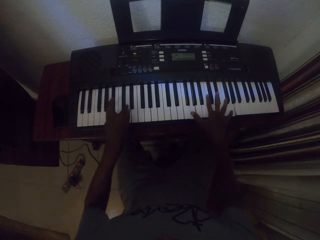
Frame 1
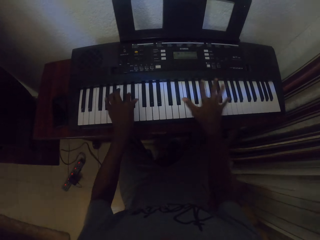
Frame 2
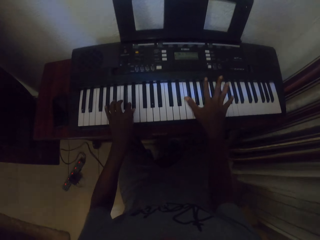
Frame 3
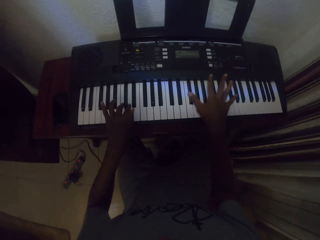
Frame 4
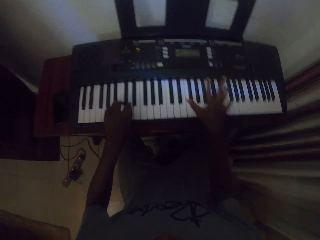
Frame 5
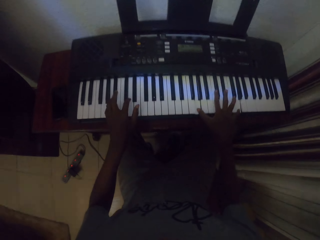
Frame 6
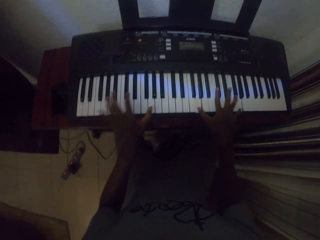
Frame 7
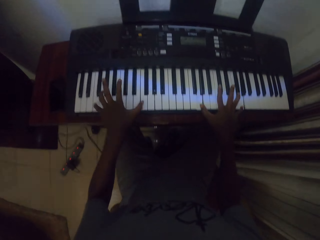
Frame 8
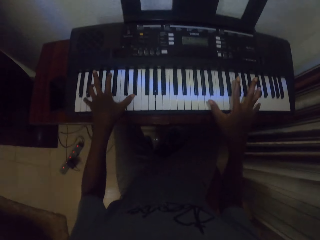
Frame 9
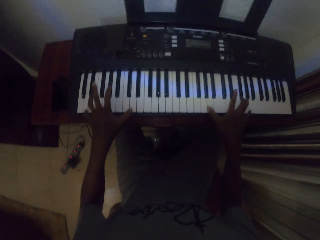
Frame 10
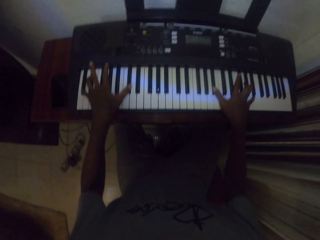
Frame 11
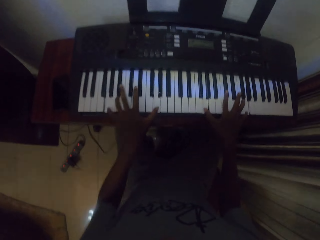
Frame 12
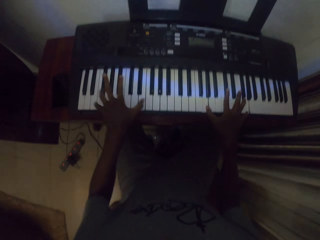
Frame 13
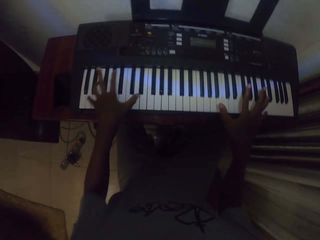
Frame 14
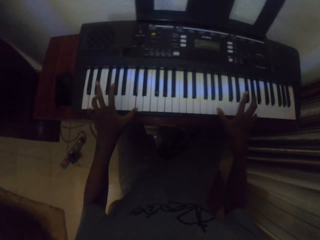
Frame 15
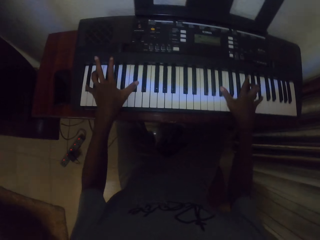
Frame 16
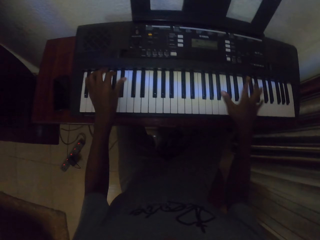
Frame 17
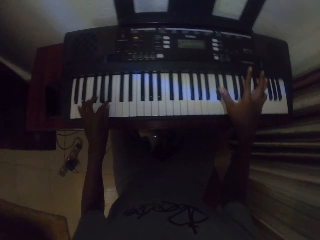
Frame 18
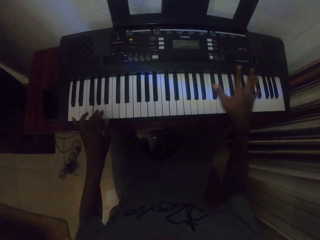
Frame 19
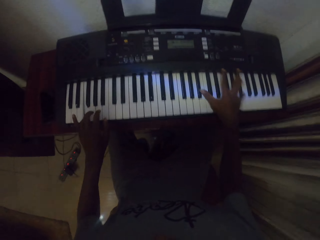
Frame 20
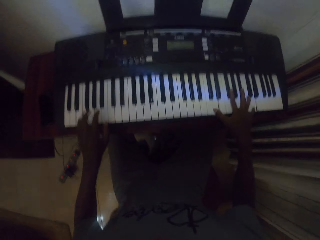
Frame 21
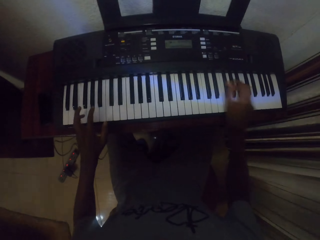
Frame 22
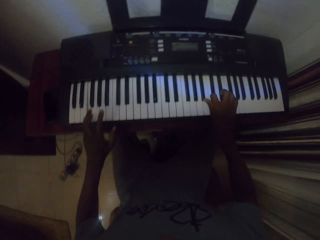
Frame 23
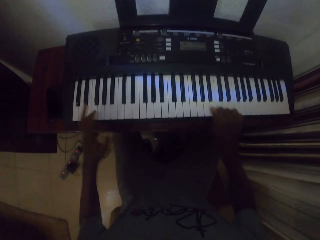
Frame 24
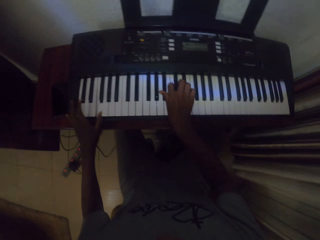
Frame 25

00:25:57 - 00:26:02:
The camera wearer plays the piano.

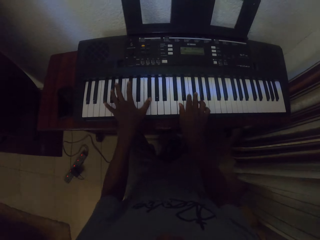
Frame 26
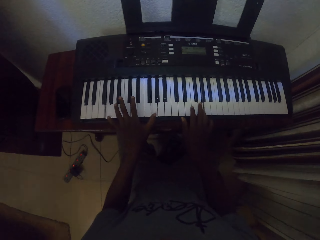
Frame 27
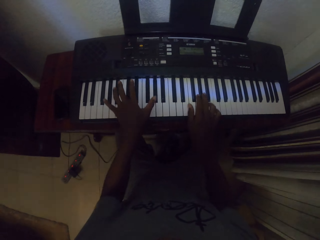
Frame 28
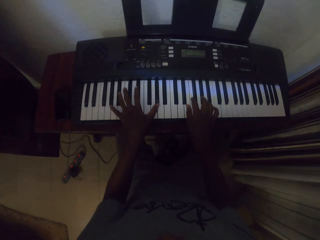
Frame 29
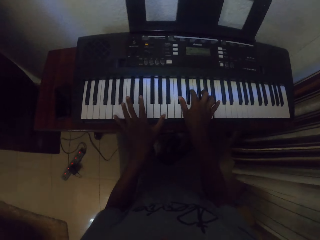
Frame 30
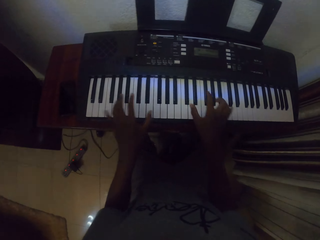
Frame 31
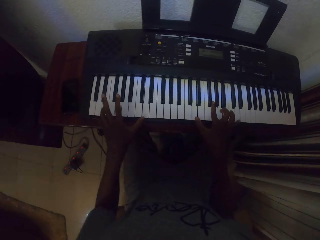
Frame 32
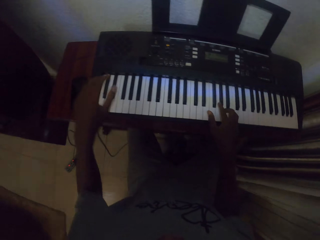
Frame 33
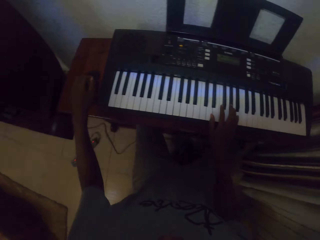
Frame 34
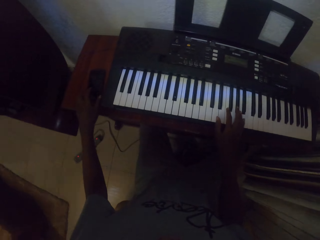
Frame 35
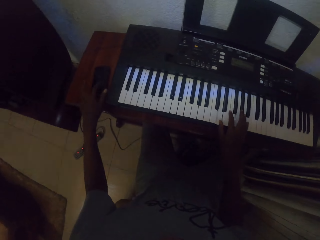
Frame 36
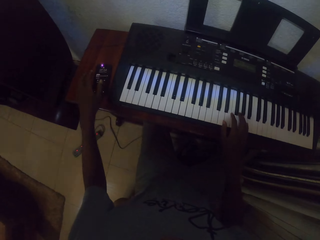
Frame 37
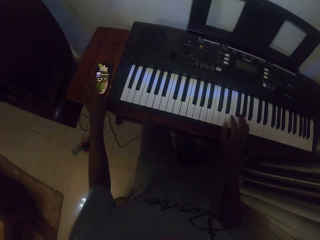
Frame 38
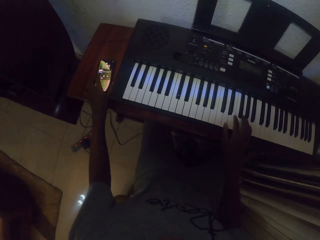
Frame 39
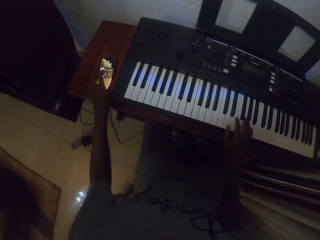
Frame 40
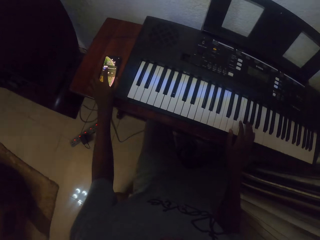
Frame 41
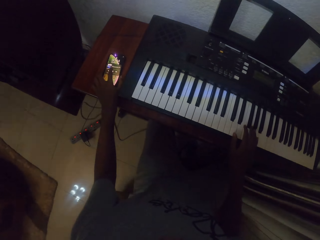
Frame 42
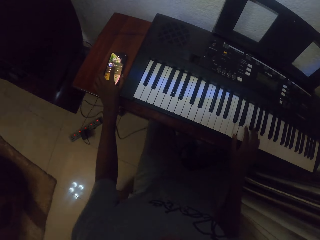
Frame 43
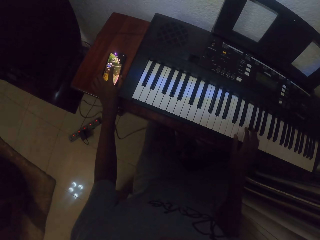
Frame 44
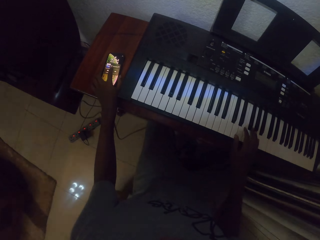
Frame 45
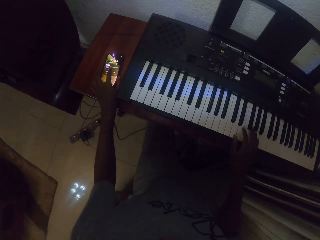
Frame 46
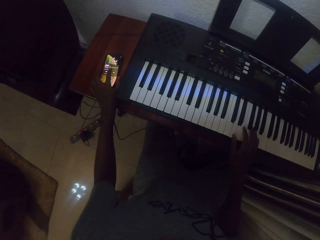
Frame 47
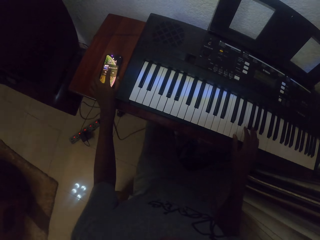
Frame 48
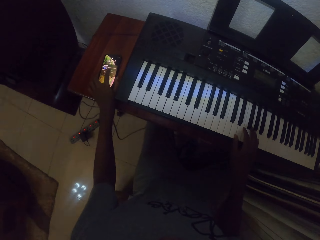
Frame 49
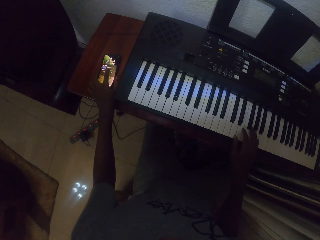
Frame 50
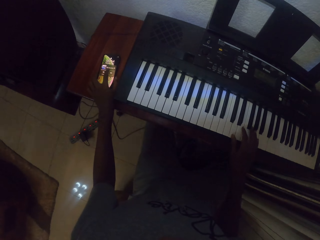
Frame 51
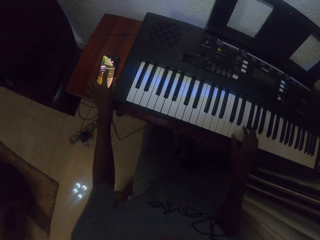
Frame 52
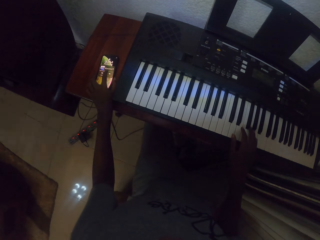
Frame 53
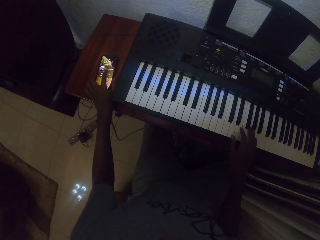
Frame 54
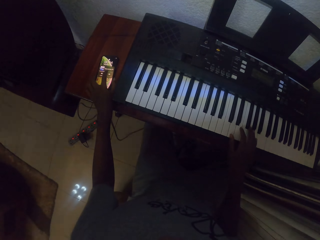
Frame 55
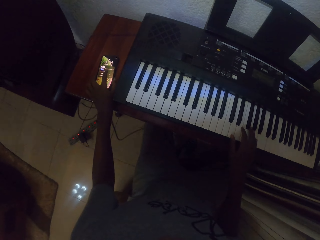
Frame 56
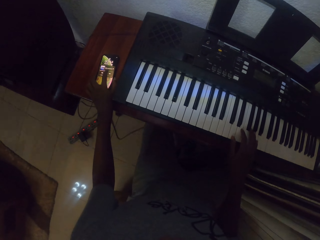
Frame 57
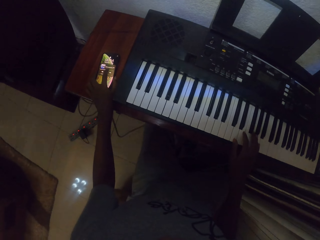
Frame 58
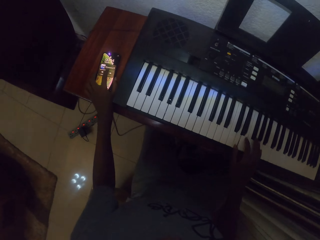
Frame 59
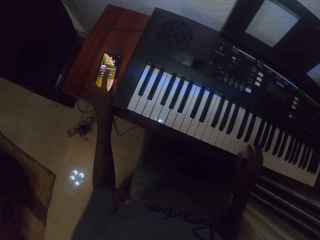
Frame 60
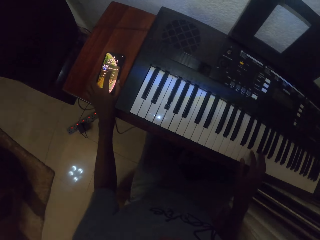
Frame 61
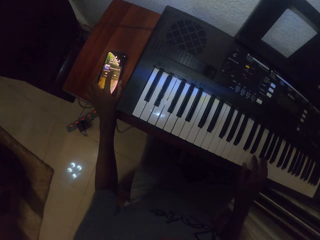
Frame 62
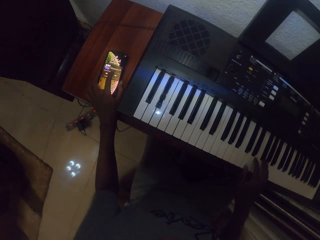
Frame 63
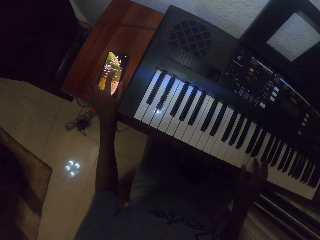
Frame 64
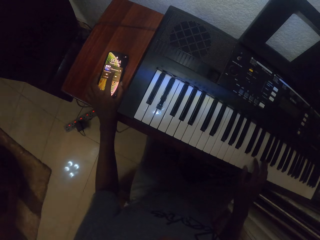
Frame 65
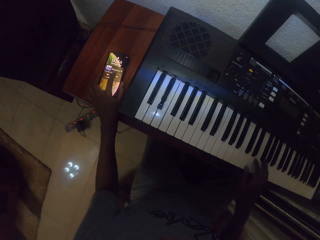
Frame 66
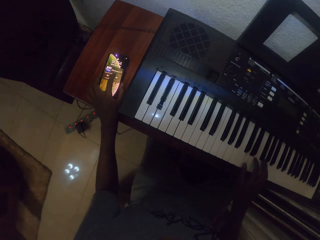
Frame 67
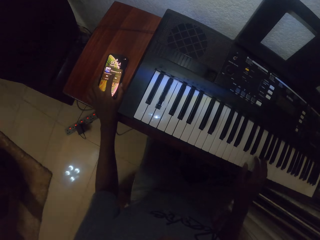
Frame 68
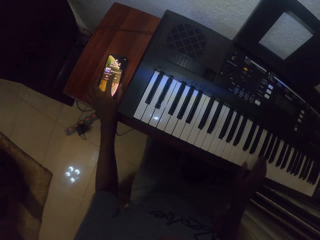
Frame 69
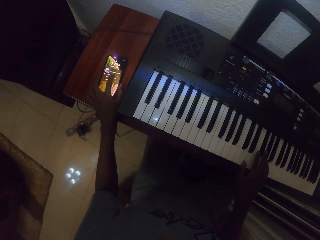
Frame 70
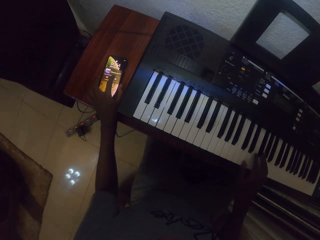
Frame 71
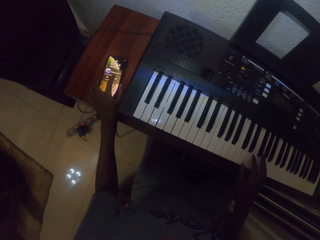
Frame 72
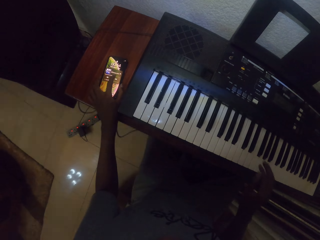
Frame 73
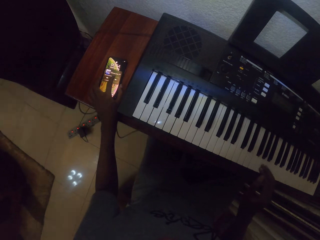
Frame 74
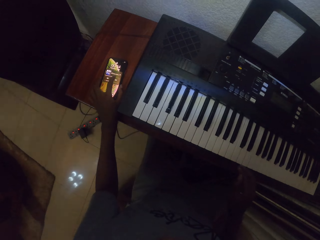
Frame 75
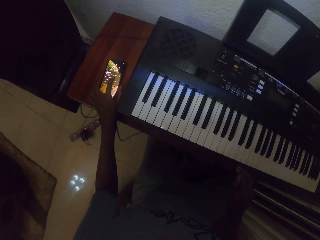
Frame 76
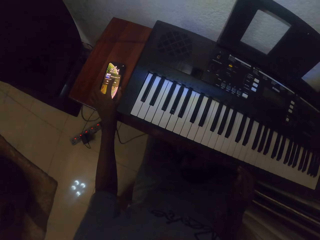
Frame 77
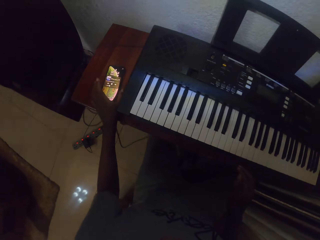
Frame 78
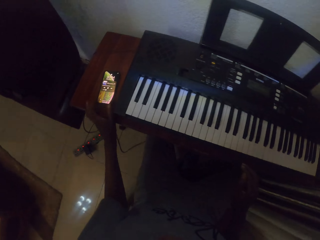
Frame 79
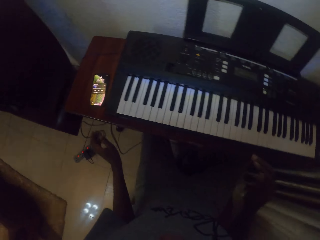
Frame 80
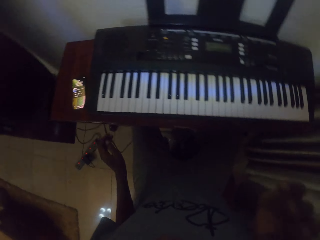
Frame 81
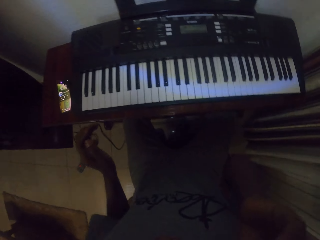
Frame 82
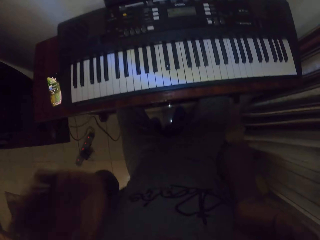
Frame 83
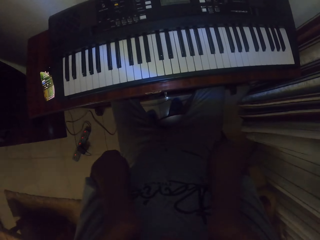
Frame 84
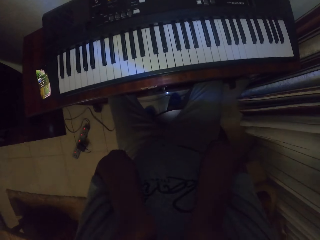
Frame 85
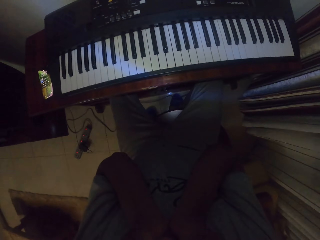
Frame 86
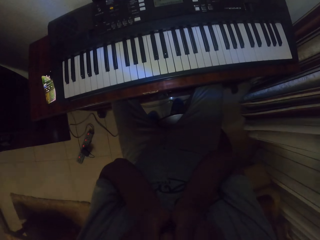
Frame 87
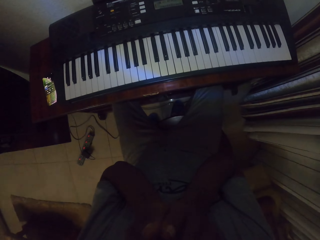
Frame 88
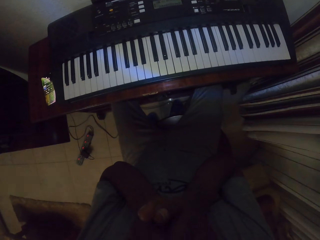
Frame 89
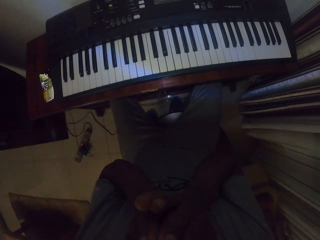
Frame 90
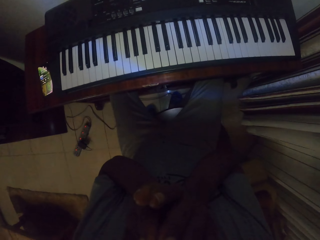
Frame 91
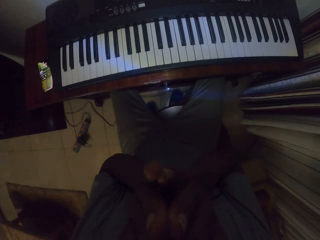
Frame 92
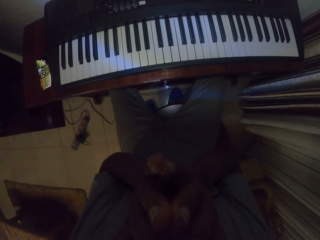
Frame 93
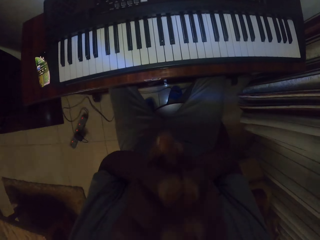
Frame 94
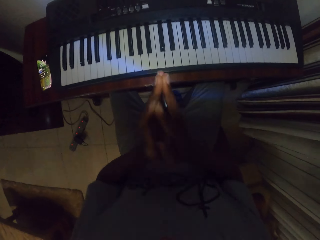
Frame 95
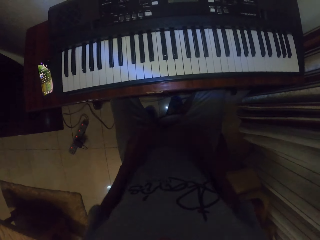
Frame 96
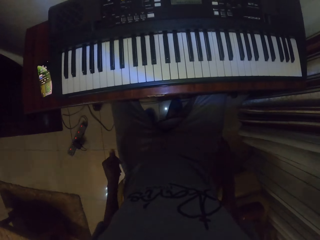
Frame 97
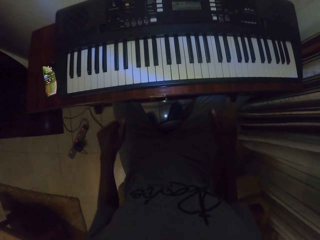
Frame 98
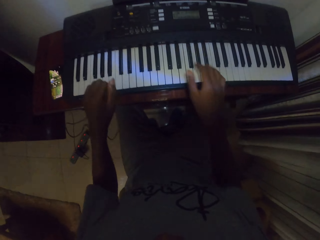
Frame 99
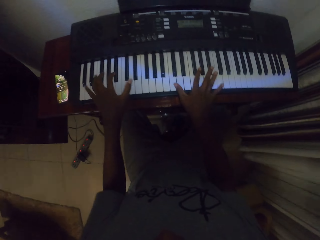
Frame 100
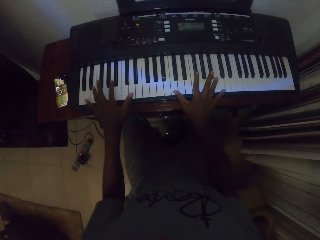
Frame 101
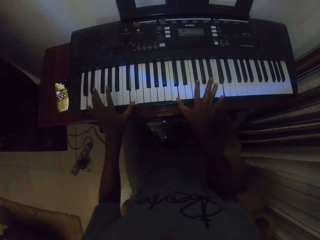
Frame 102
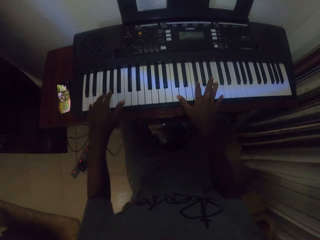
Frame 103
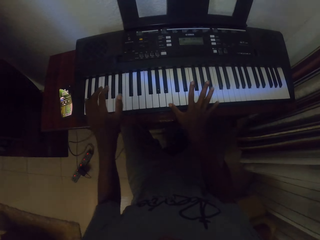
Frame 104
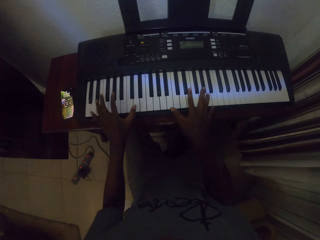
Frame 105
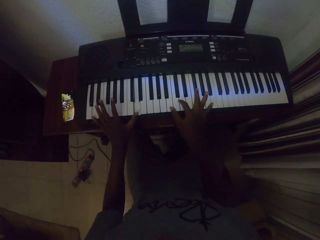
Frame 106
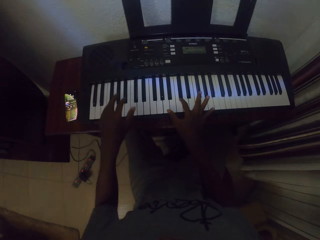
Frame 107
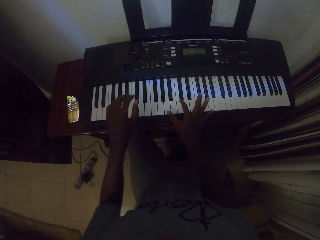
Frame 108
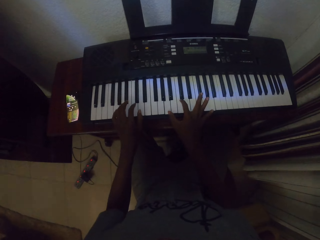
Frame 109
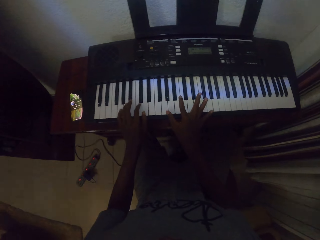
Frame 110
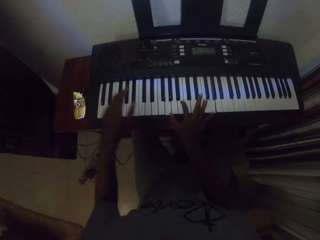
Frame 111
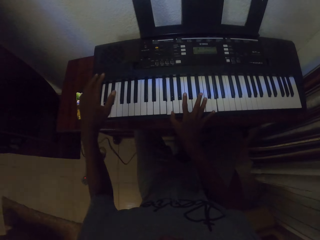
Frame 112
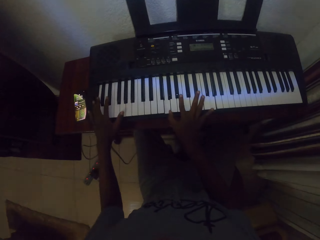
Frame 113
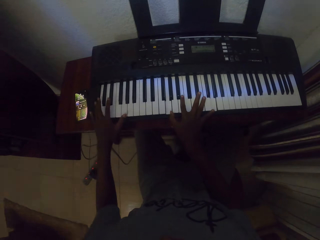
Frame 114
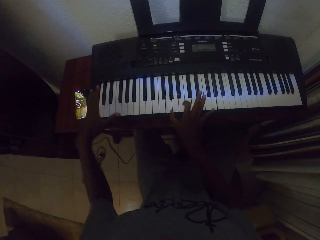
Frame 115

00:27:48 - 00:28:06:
The camera wearer touches the phone. He scrolls the phone. He plays a piano with his right hand. He touches his face. He joins his hands. He plays the piano with his hands.
